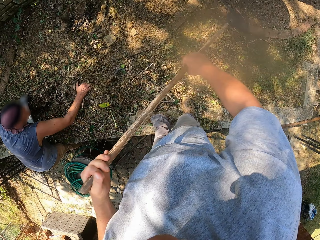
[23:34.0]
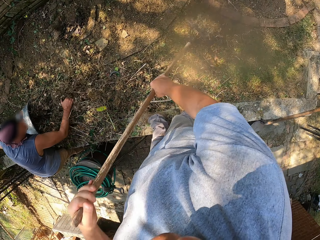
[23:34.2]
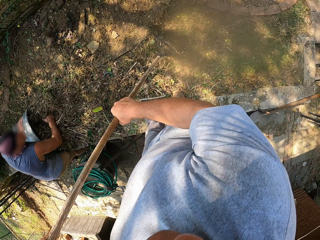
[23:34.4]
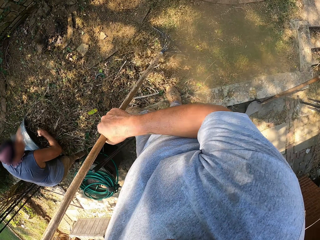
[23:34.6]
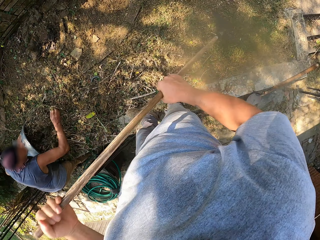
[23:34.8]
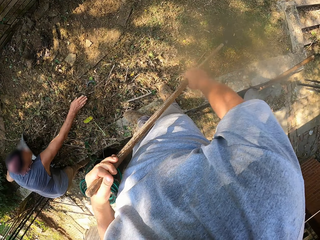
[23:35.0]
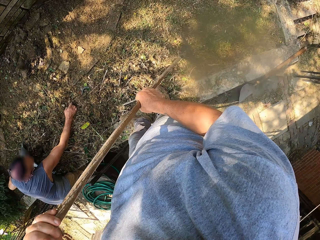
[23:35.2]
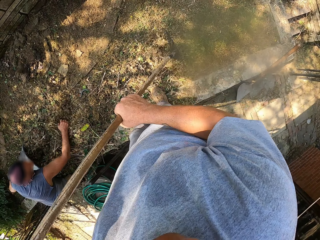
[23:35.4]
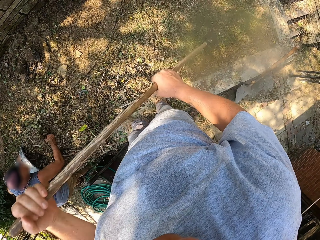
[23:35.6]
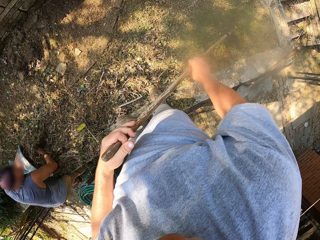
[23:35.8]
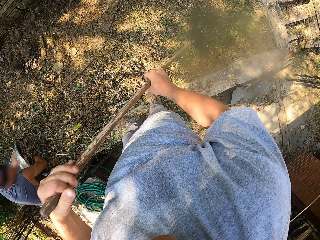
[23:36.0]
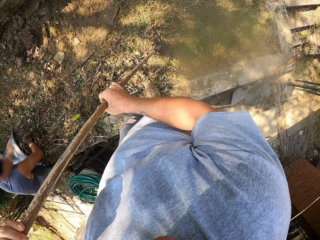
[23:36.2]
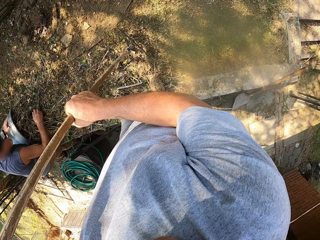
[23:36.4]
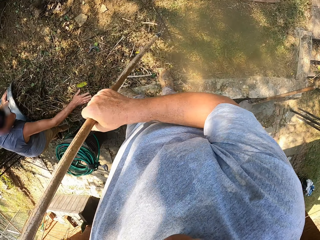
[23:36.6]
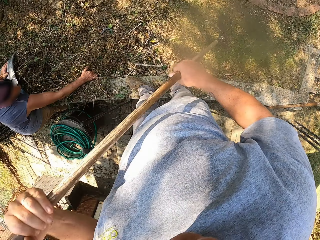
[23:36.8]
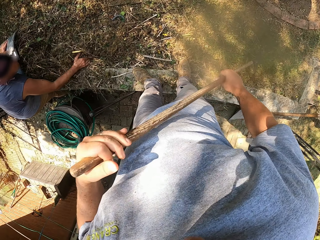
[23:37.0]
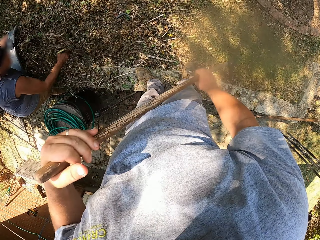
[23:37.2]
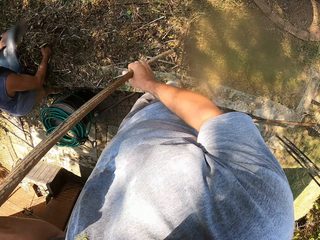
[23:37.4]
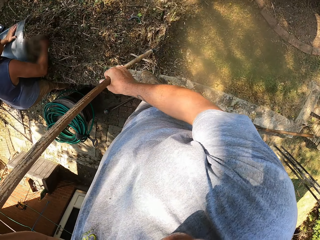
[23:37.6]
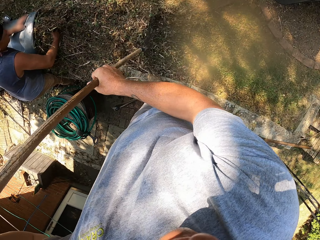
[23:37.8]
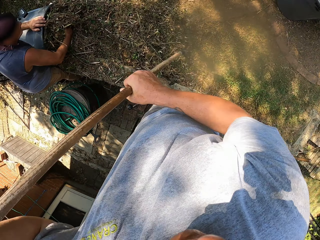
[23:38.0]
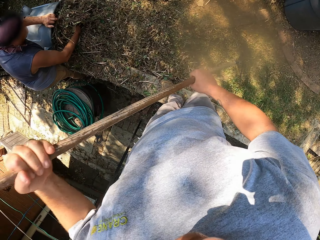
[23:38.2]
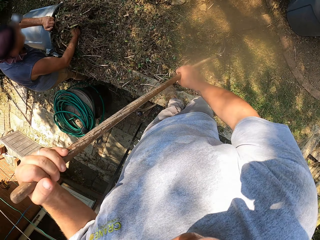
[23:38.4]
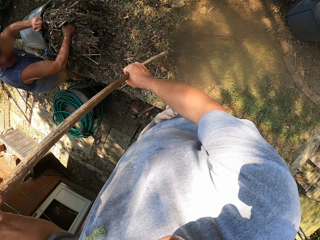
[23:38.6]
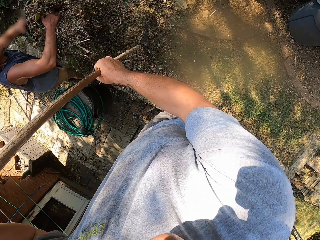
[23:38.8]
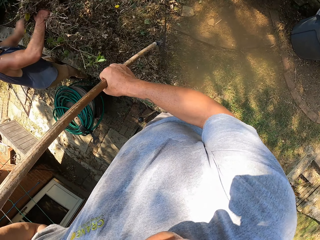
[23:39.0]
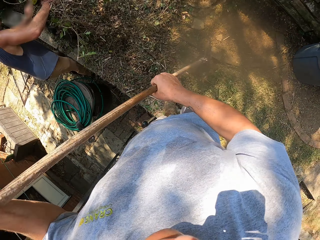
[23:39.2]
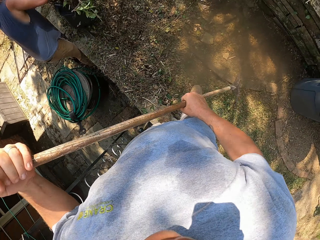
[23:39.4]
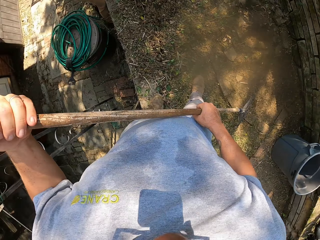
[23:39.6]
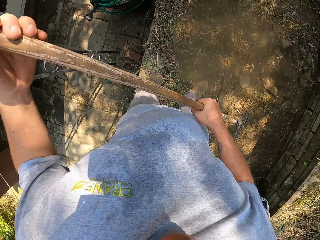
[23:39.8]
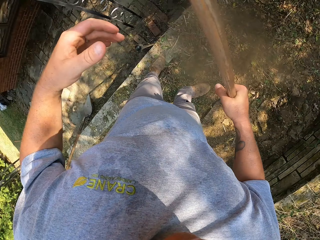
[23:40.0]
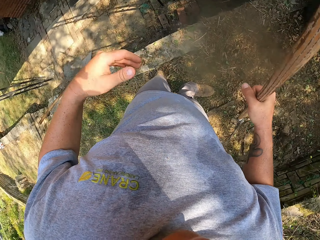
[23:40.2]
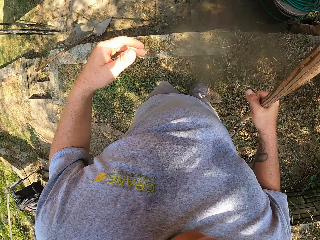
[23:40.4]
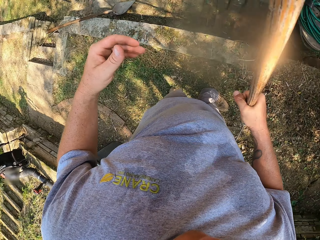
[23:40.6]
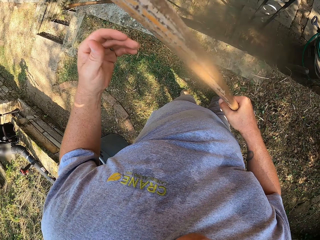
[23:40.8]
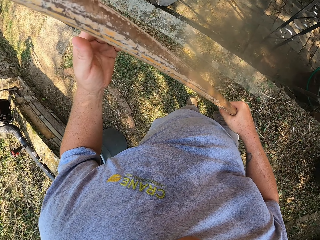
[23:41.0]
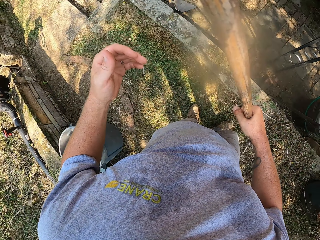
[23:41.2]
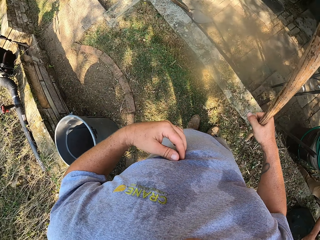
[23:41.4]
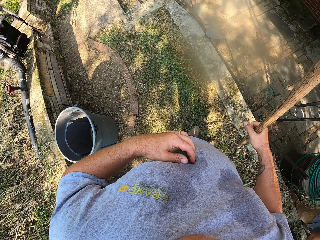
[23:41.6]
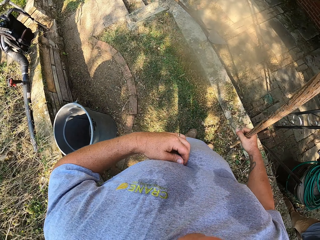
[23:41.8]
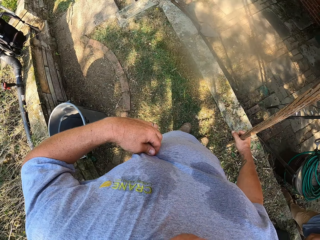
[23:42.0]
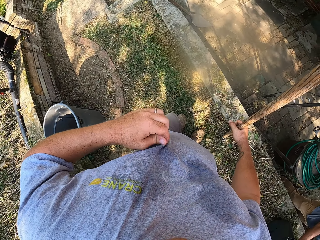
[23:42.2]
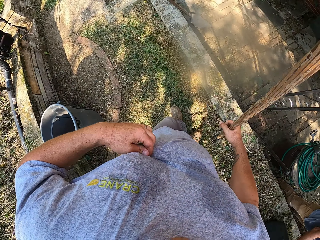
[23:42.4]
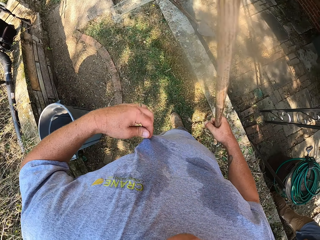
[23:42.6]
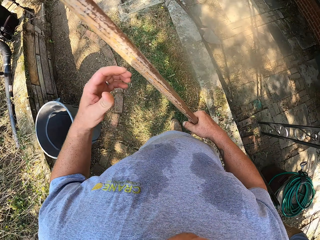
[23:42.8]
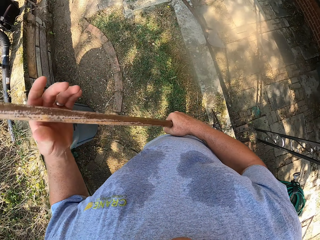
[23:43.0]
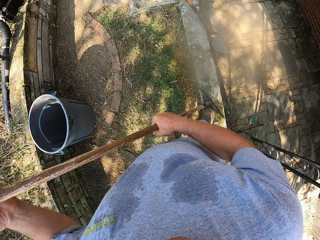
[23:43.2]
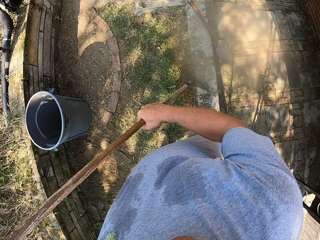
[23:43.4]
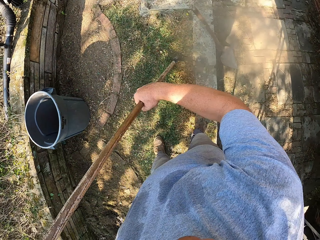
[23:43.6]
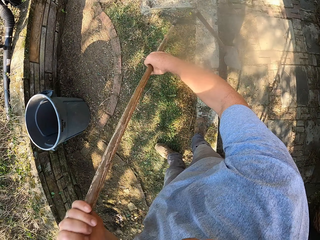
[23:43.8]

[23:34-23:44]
A man places the bushes in the plastic container. The camera wearer sweeps the compound with the rake. He looks around. He scratches his stomach.

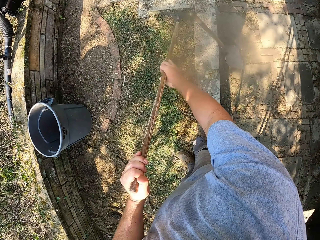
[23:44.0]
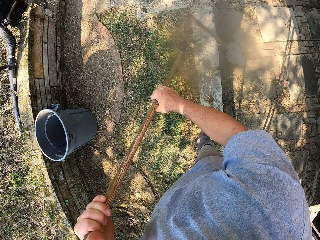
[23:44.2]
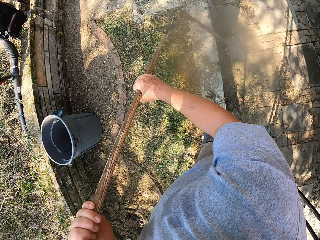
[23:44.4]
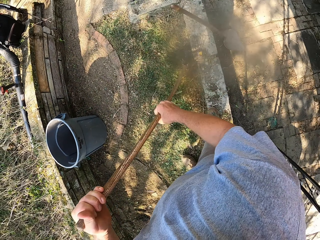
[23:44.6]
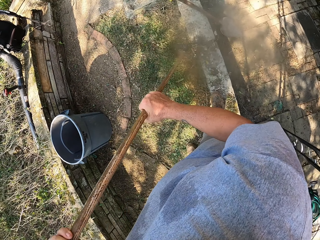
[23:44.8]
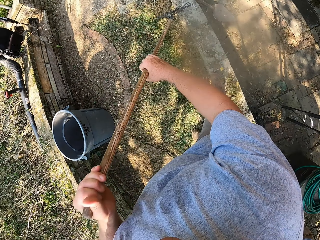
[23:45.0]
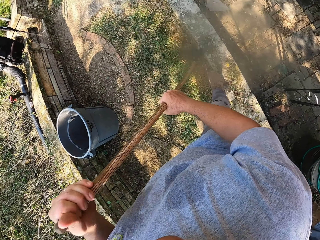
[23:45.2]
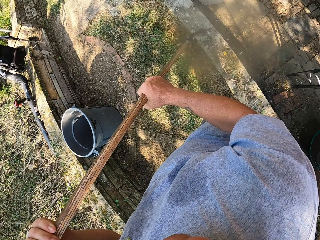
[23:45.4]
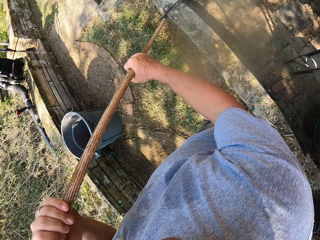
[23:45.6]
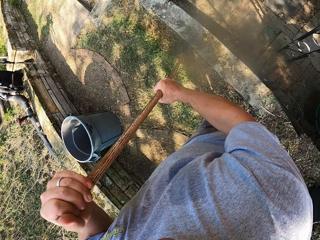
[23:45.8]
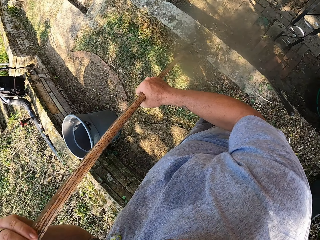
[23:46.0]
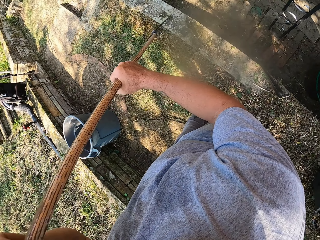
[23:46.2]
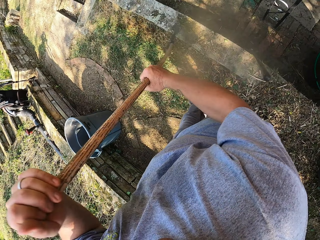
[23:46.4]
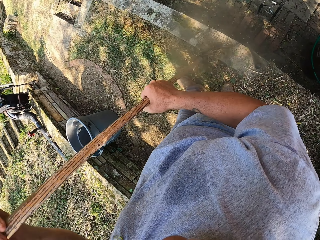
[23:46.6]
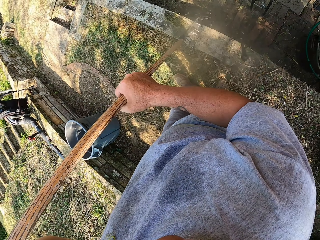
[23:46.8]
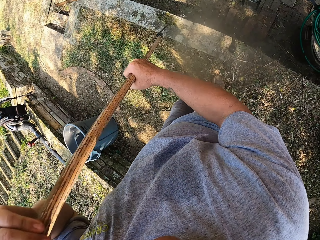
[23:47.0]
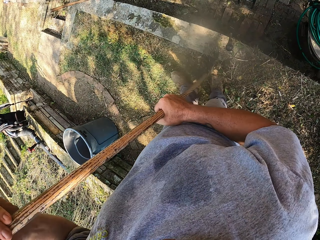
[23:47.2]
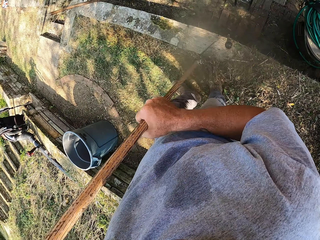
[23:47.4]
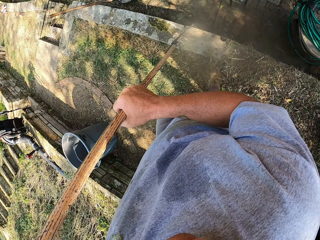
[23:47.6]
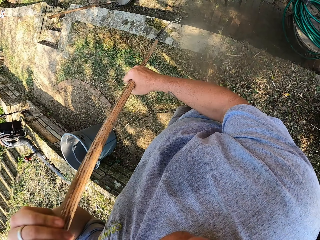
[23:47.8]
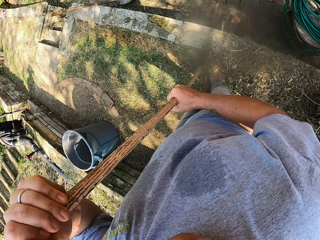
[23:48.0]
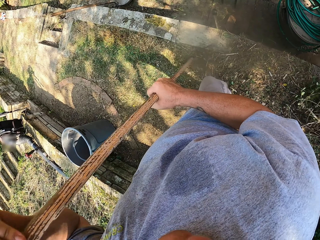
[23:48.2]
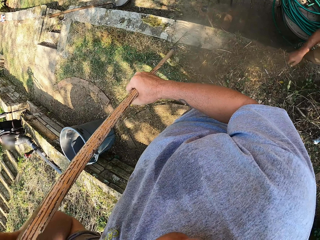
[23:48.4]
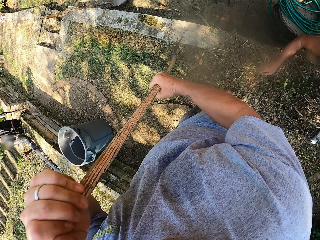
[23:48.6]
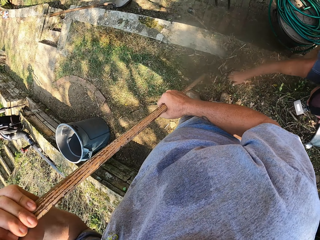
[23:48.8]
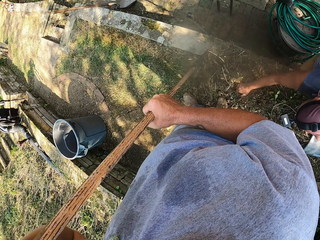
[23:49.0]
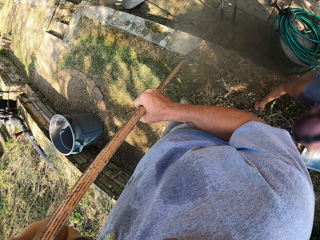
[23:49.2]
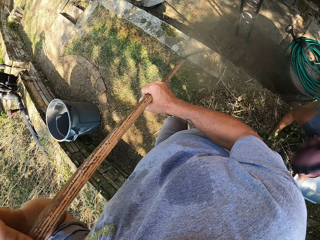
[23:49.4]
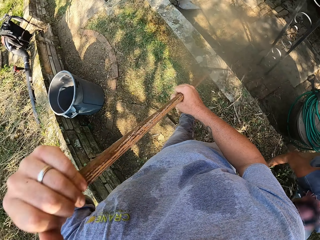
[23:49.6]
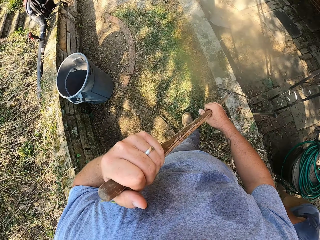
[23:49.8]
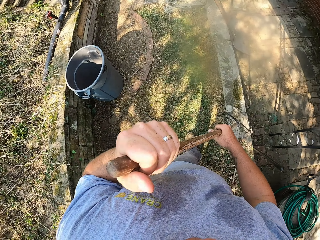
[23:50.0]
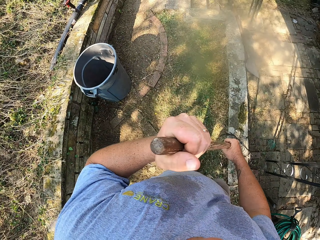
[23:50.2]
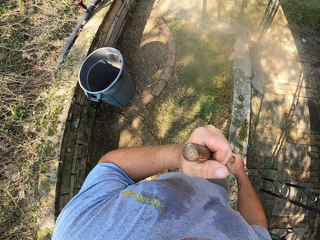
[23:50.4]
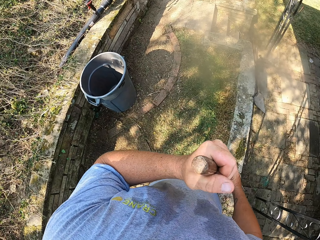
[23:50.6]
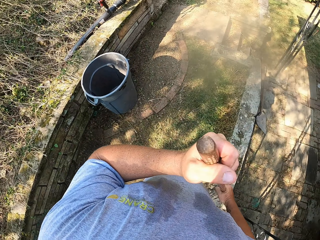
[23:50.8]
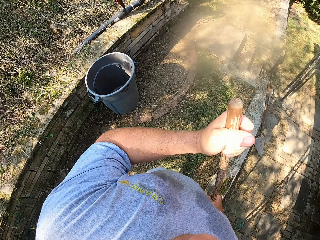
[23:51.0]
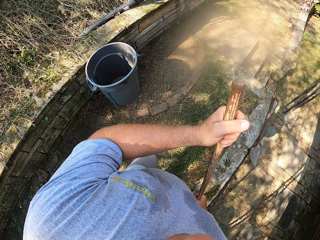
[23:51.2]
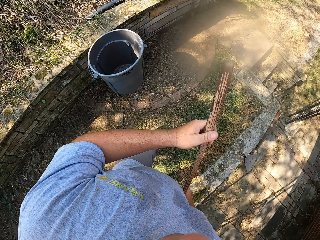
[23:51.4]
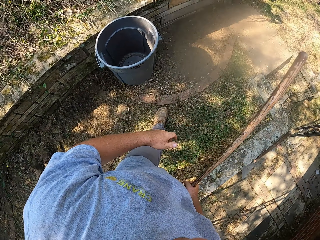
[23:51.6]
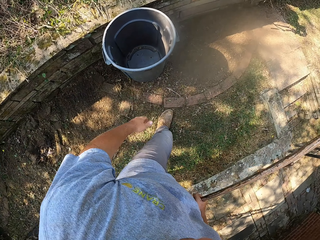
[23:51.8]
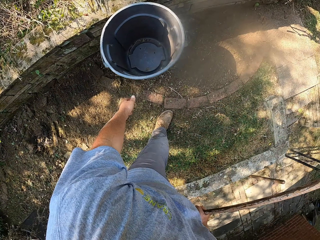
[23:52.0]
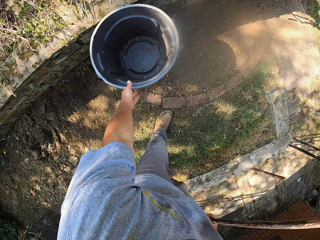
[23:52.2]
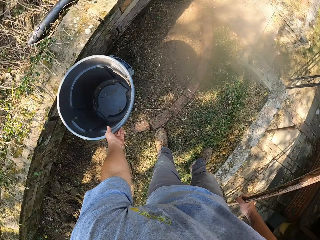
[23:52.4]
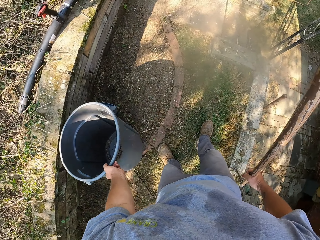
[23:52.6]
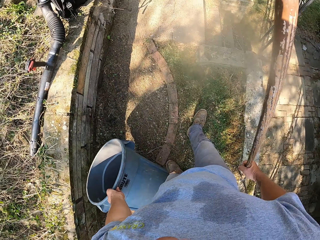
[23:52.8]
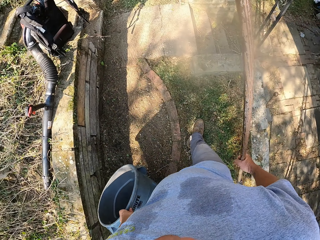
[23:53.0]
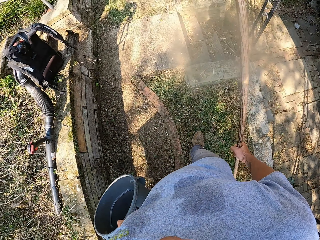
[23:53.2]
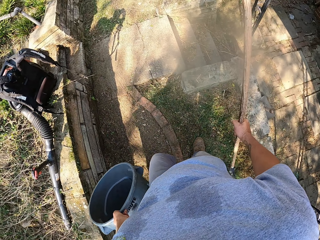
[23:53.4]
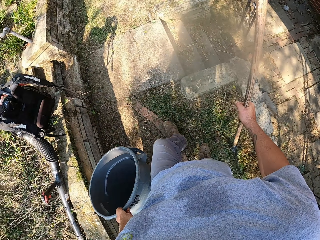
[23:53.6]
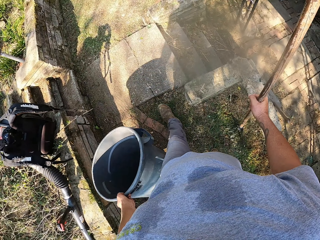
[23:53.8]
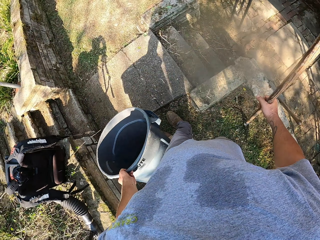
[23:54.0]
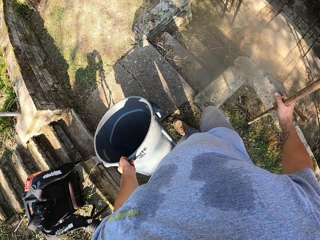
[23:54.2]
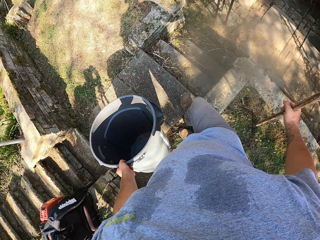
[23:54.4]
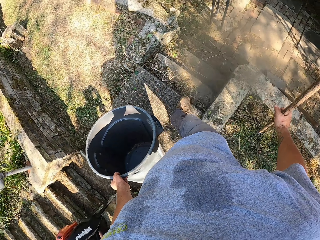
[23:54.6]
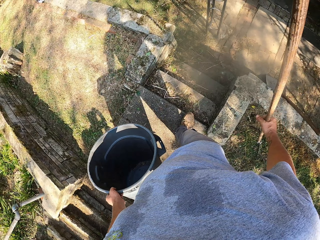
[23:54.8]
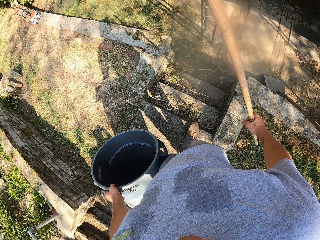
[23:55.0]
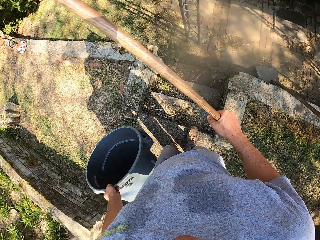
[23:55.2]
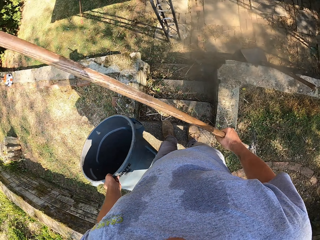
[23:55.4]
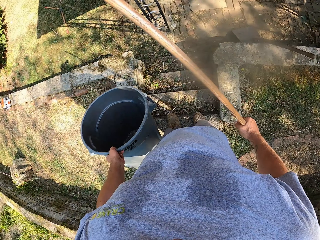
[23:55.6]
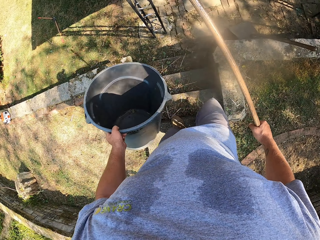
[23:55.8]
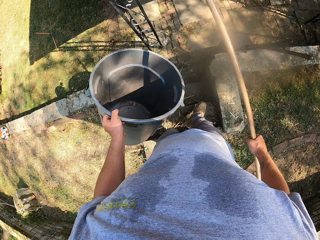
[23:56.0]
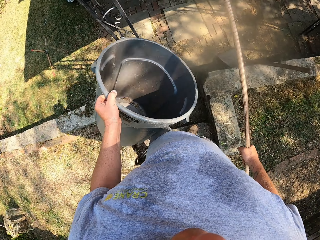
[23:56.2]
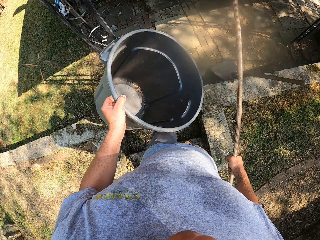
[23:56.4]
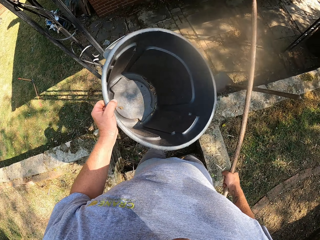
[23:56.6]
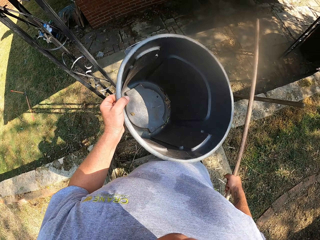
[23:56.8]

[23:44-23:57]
The camera wearer sweeps the compound with the rake. They sweep the rock with the rake. They look around, walk around and pick up the plastic container. They walk on the compound.
